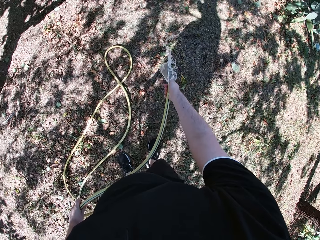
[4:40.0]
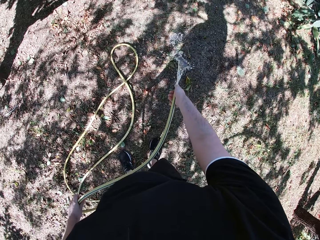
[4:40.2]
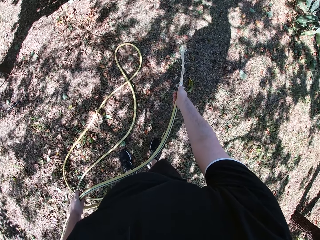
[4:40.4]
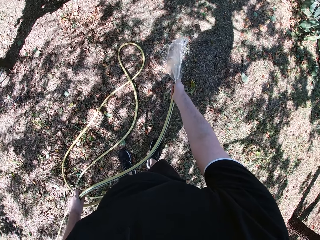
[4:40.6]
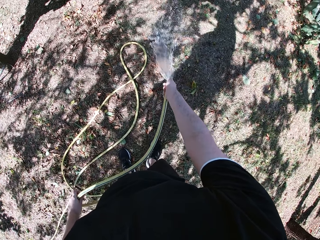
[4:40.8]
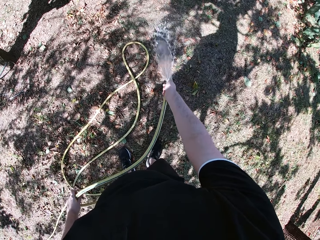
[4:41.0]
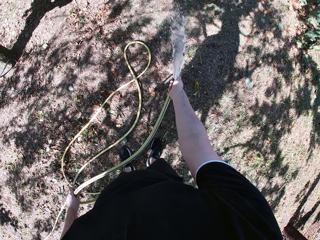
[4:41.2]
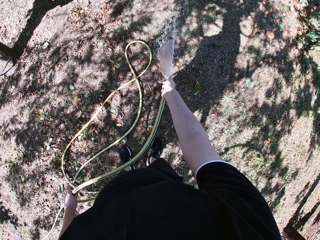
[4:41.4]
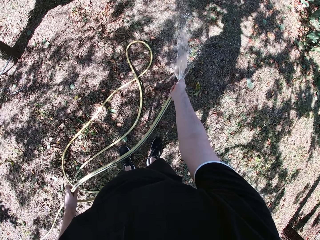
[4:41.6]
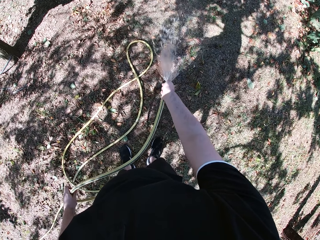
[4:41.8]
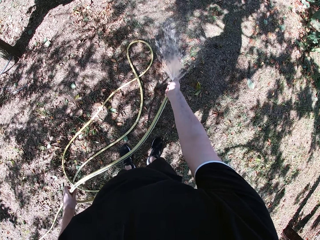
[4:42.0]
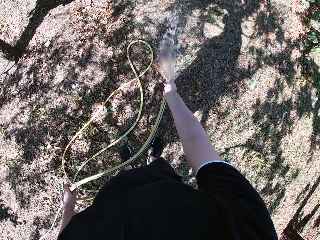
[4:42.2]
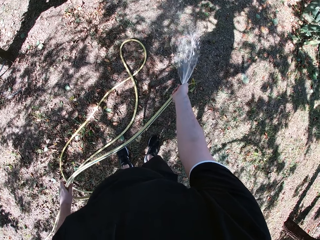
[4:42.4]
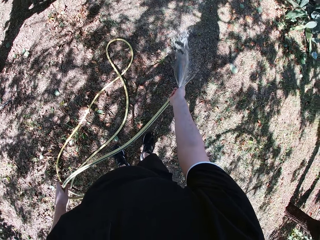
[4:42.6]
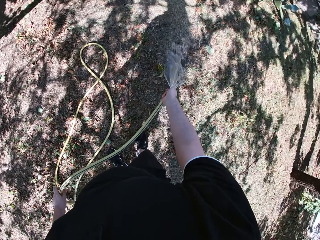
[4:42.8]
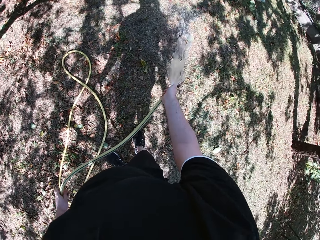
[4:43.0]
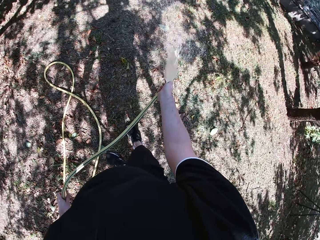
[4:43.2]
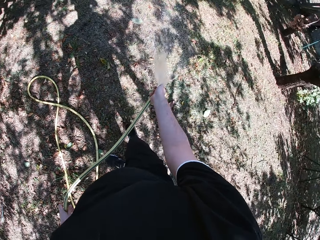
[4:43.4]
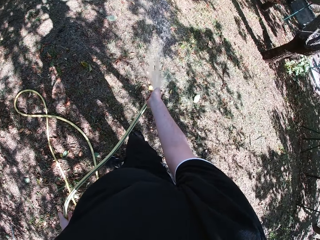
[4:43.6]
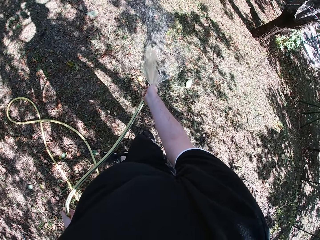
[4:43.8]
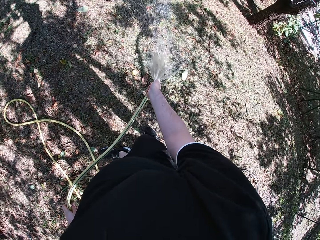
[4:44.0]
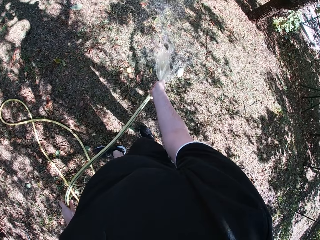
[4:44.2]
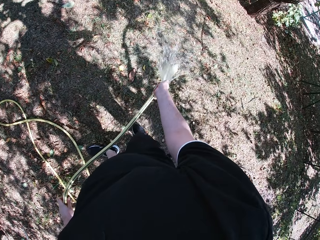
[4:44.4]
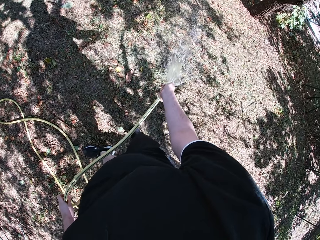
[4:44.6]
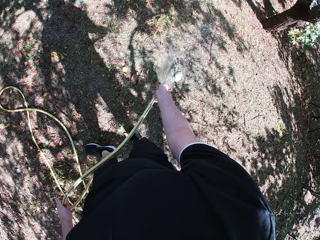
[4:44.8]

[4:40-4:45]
The camera wearer adjusts the mouth of the hose with his right hand. He waters the yard with the hose in both hands.

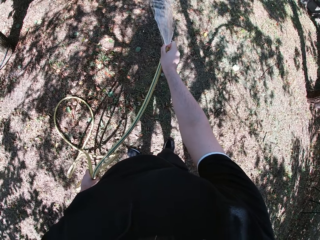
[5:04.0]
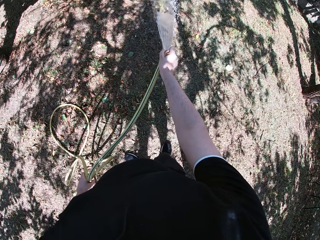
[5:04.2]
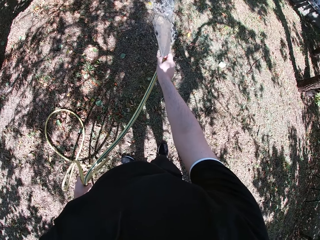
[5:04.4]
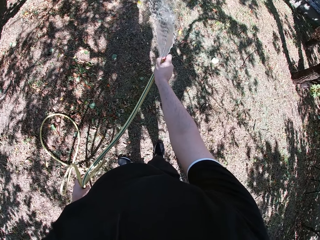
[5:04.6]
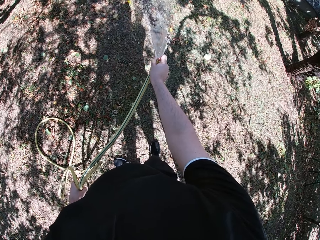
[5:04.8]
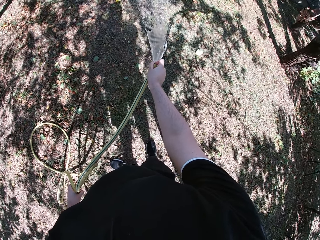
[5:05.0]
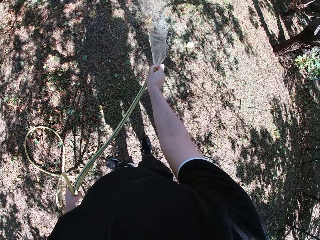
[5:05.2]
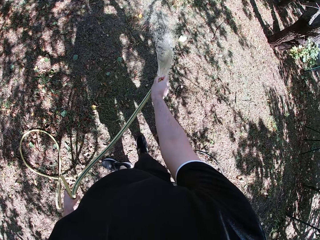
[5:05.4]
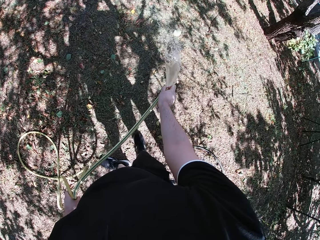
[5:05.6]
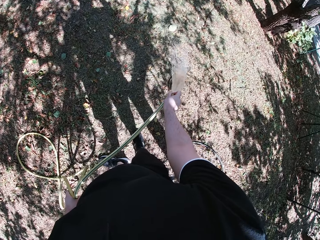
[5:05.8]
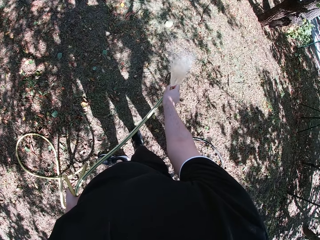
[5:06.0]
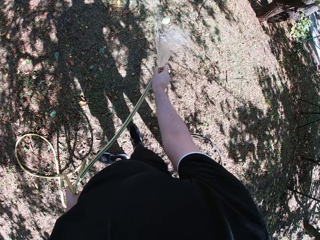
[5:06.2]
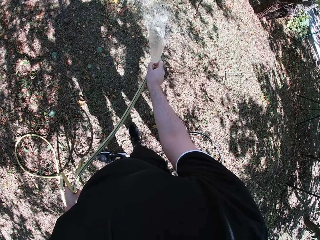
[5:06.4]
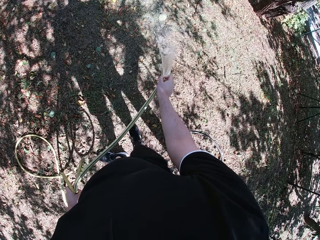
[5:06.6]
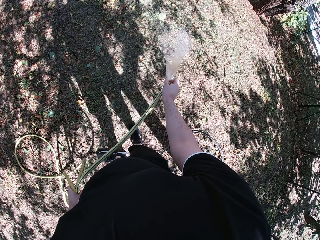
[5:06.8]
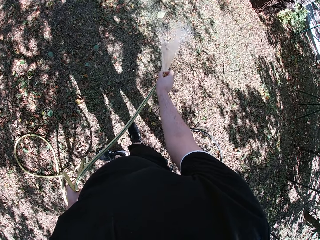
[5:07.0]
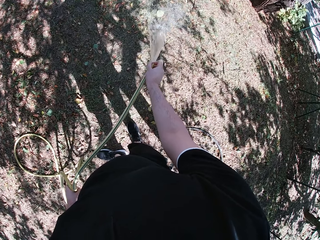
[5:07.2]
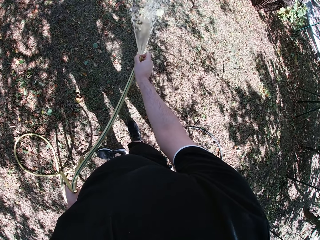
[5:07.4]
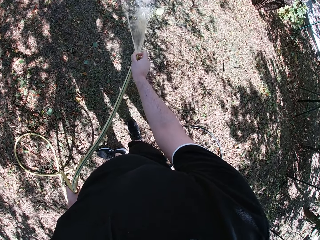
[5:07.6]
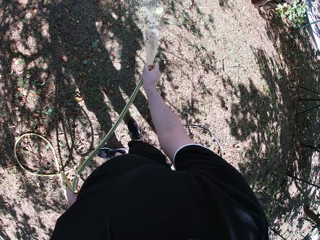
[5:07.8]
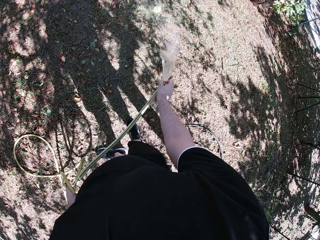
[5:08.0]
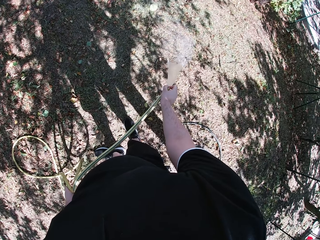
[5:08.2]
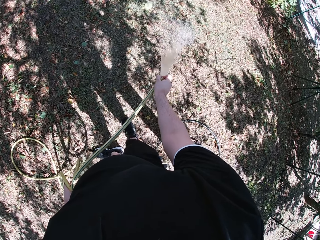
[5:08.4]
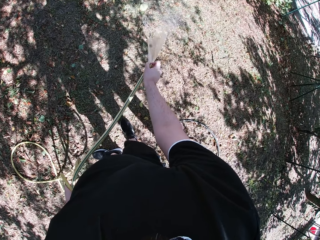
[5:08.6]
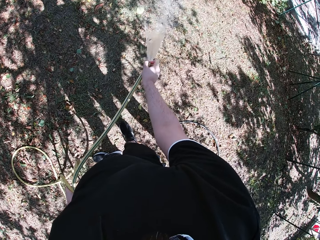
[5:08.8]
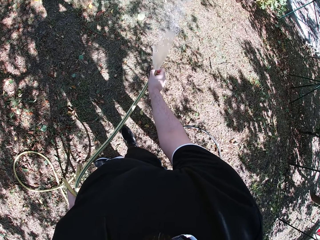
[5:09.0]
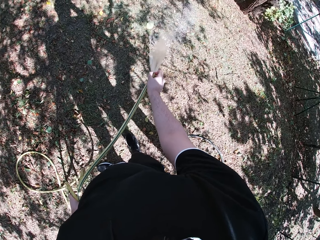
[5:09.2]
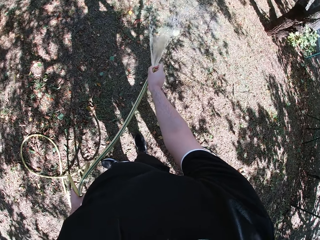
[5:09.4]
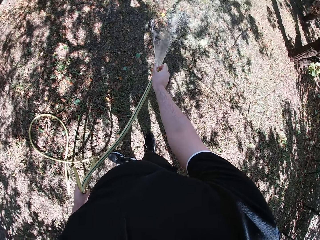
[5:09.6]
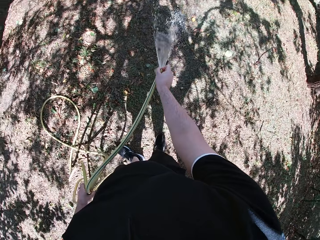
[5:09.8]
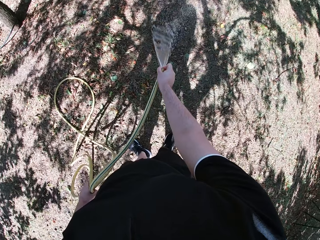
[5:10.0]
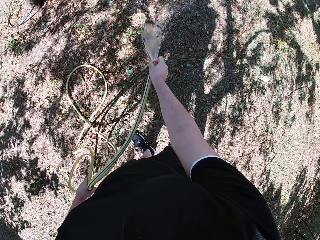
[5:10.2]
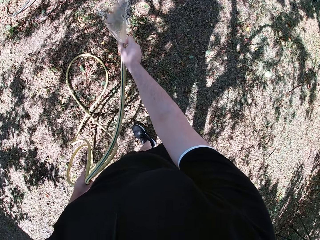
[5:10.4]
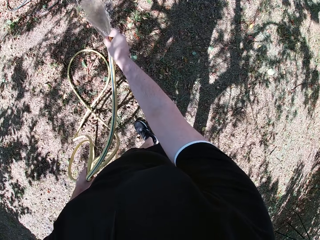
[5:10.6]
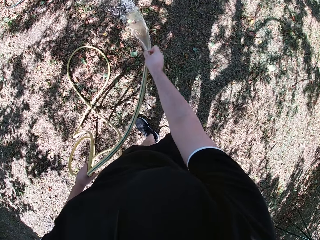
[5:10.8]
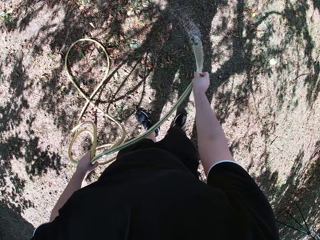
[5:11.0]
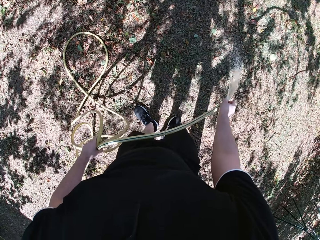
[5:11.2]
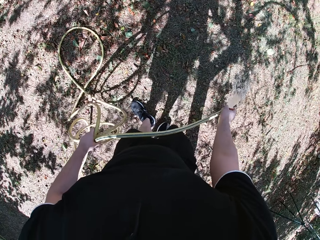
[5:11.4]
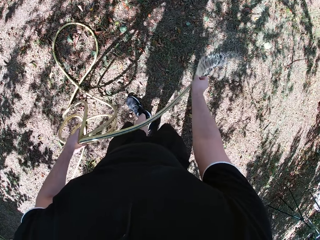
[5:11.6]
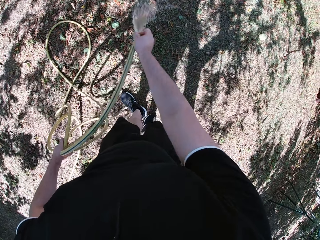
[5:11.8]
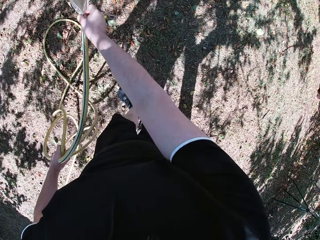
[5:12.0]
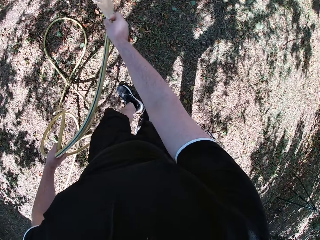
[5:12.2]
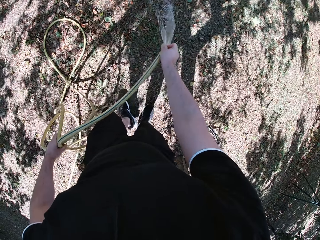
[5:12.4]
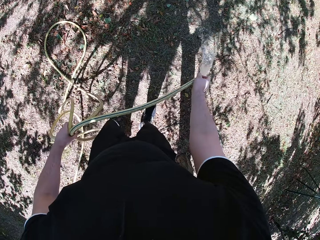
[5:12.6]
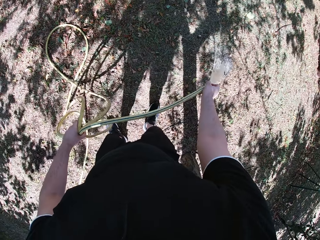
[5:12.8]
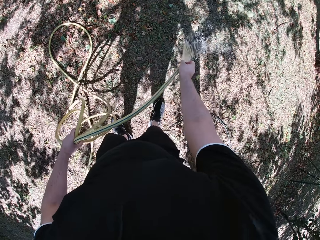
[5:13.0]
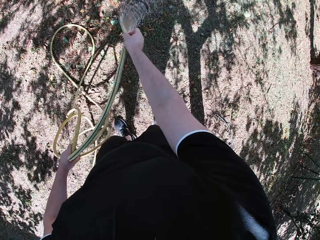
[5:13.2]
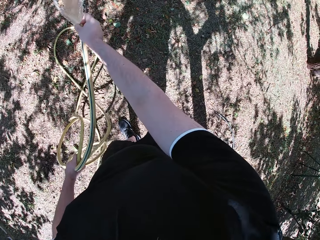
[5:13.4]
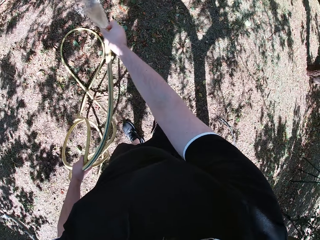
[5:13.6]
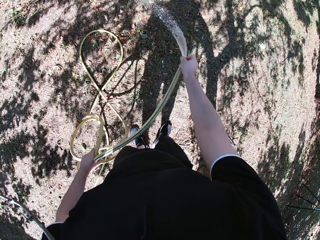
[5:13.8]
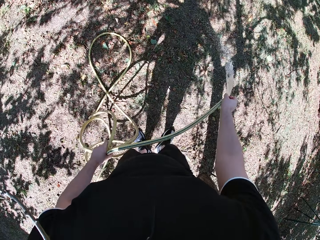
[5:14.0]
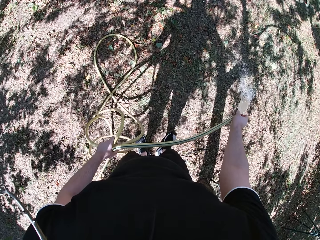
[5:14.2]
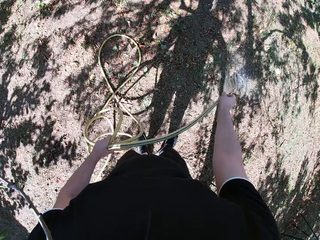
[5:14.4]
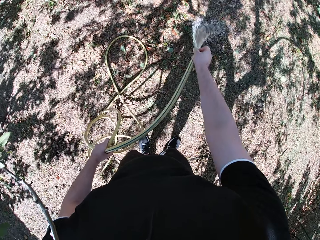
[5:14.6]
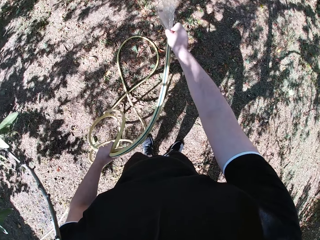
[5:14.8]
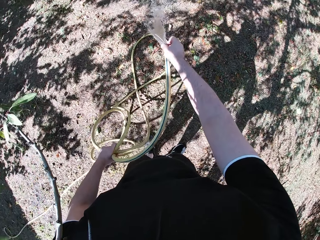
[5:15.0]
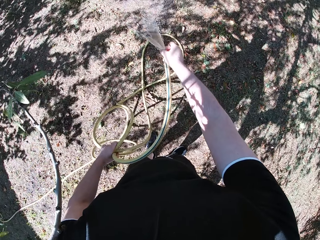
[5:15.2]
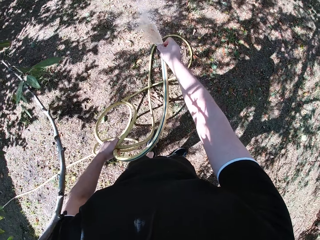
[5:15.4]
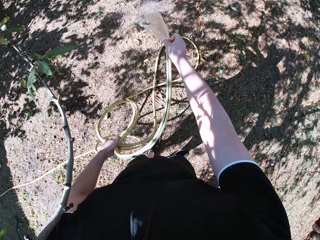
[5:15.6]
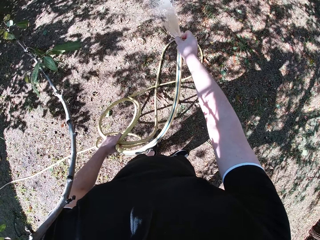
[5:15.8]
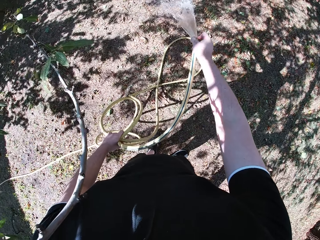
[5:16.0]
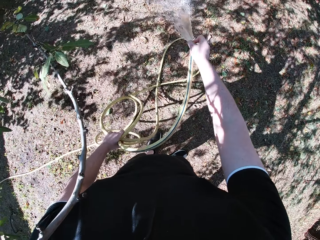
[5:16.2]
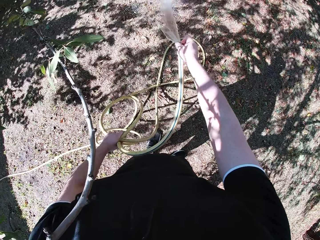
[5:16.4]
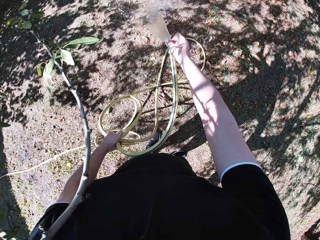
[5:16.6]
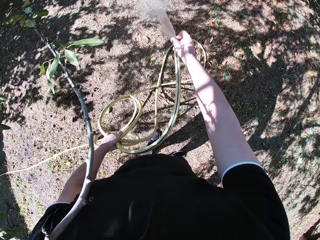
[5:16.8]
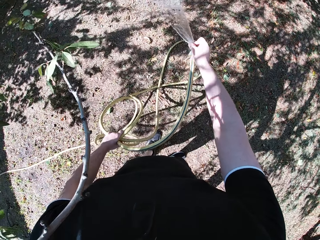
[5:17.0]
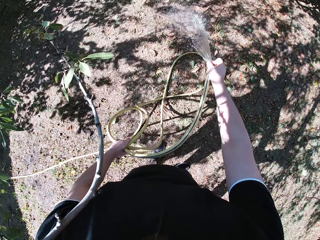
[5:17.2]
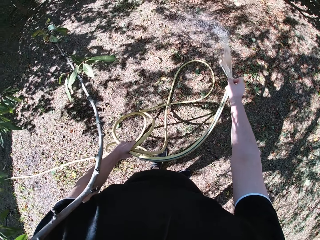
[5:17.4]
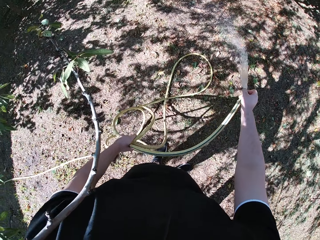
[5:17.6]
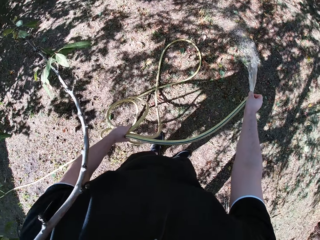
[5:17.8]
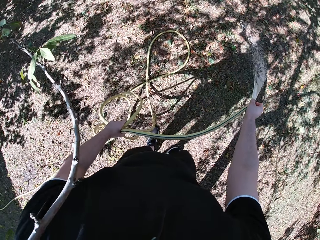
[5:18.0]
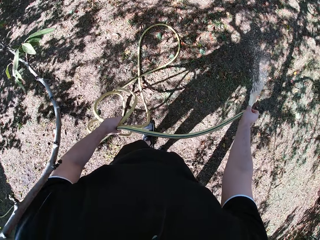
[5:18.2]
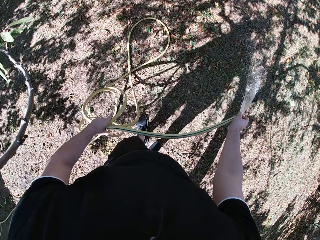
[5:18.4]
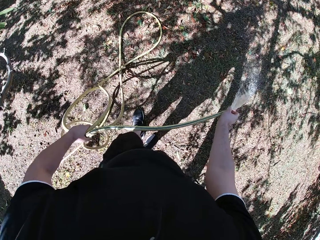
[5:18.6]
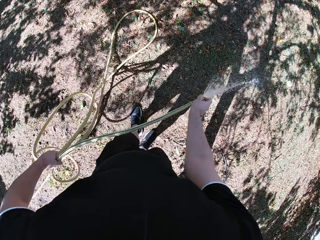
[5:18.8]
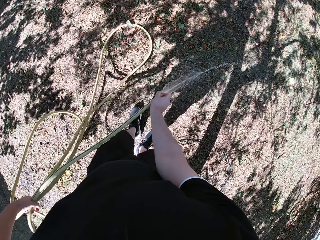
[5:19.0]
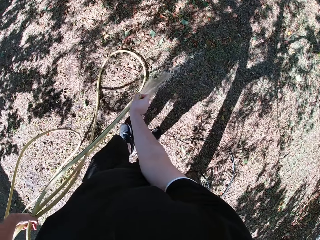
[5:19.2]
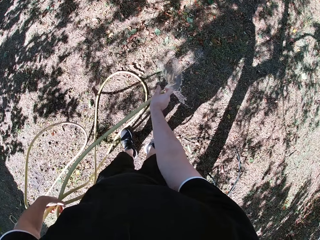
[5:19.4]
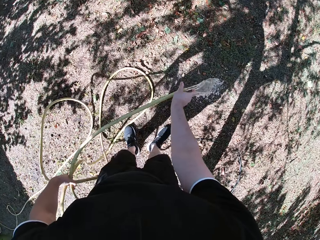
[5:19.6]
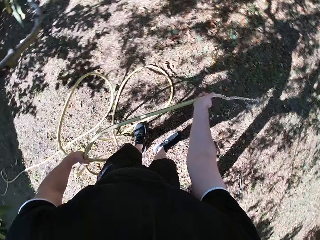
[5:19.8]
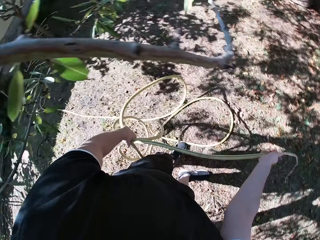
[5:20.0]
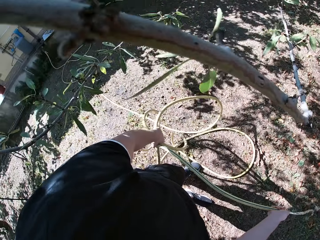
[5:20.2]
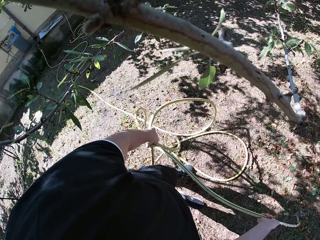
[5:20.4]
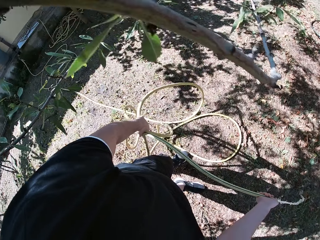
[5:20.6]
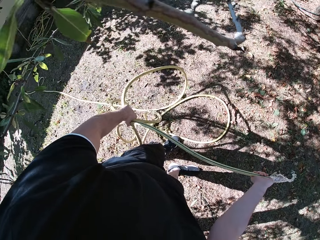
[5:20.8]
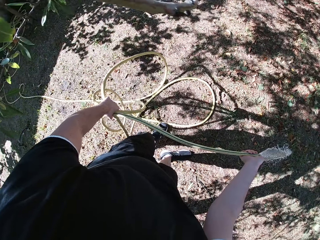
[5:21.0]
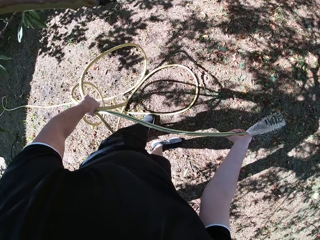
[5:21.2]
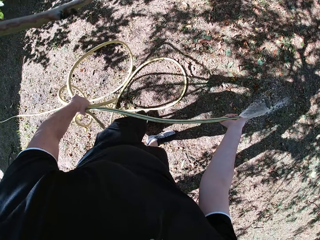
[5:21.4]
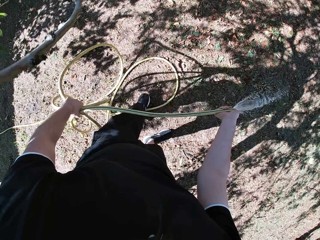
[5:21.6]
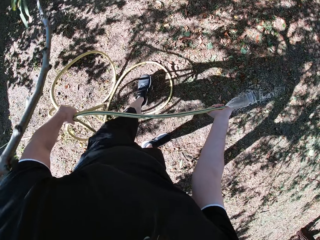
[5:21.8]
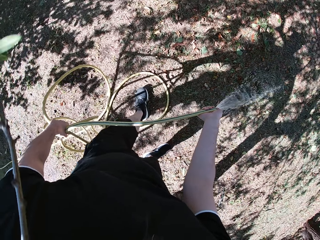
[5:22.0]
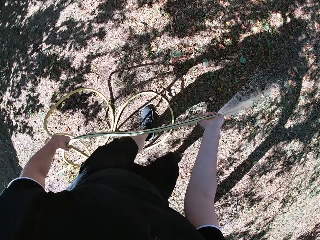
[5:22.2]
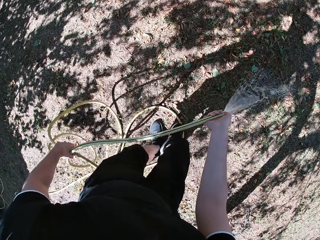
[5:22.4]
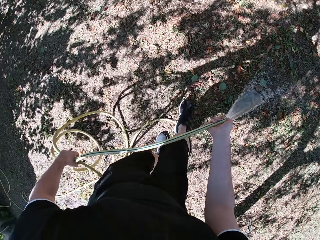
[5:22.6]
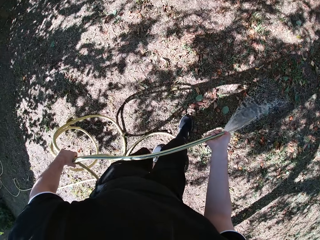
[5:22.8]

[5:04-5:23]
The camera wearer waters the yard. They move the hose pipe. They look around.
